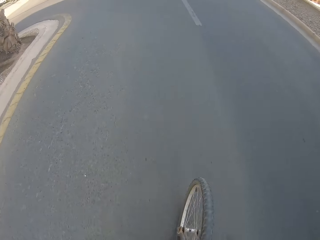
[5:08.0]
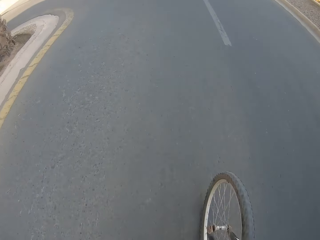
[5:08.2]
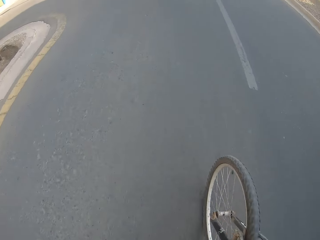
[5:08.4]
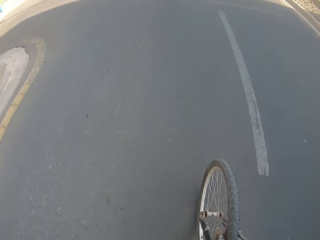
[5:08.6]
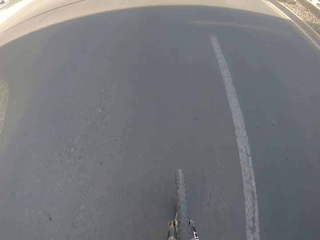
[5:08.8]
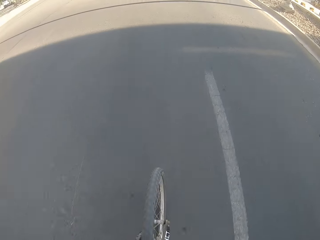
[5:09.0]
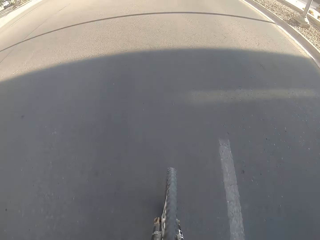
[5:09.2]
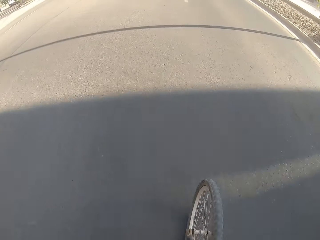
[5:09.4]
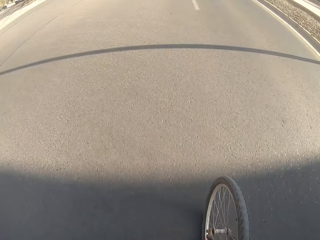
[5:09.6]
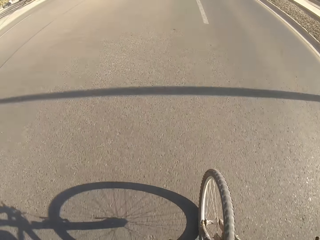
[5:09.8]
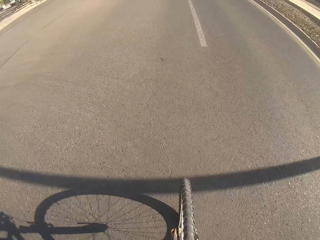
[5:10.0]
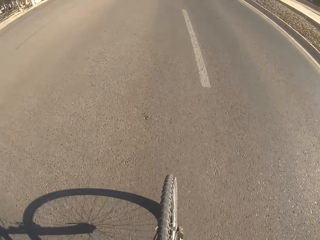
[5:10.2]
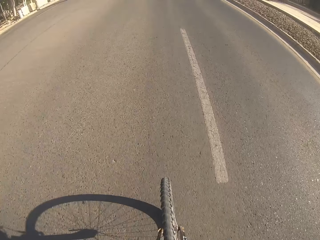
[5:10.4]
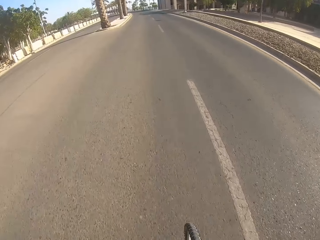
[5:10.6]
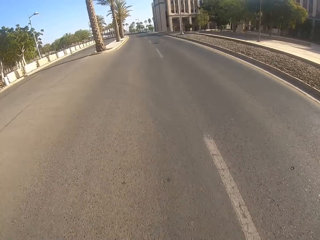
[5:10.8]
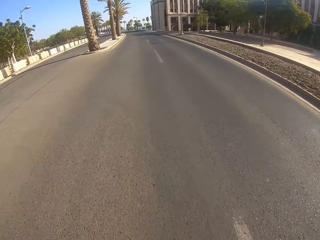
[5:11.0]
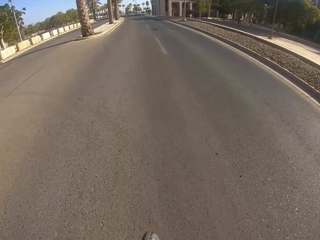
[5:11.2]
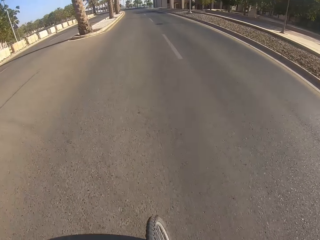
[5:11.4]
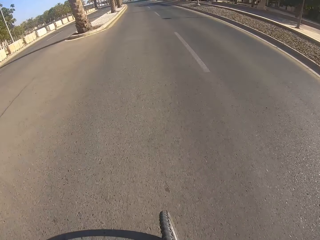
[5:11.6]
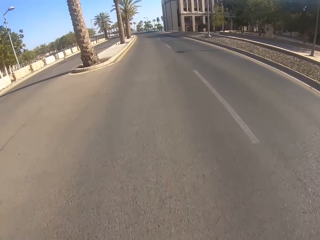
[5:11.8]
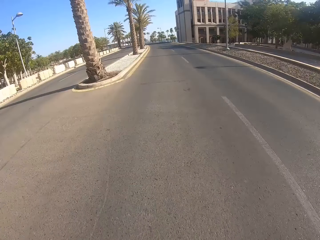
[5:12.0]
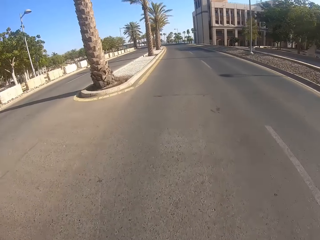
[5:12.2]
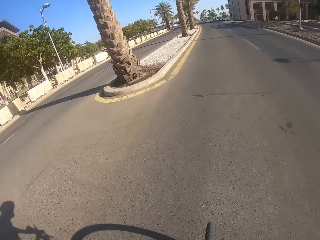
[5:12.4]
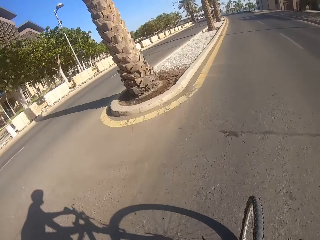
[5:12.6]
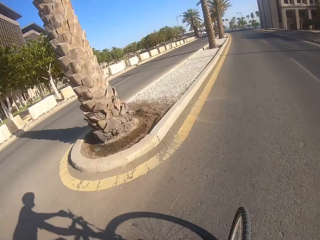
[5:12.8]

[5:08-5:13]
The camera wearer rides a bicycle on a road.

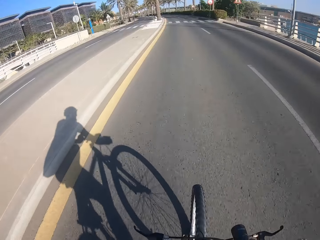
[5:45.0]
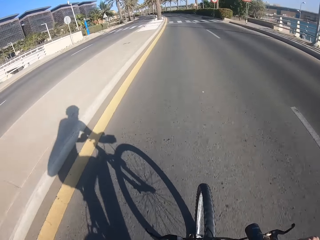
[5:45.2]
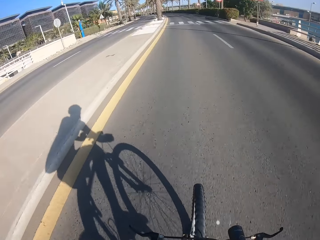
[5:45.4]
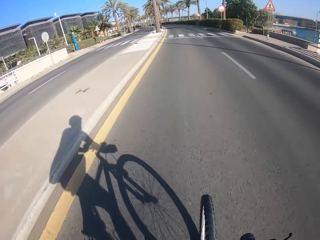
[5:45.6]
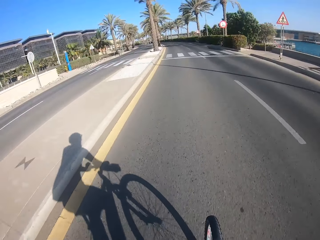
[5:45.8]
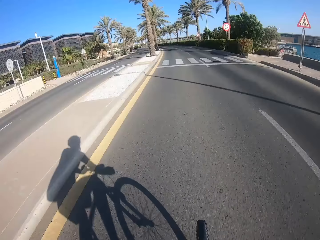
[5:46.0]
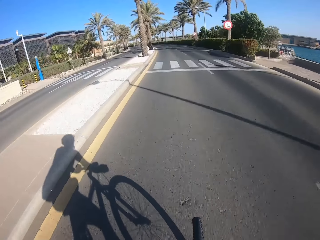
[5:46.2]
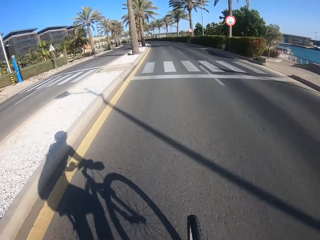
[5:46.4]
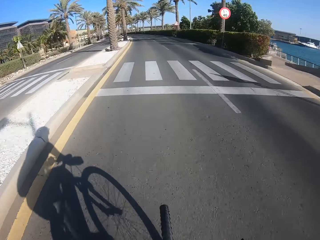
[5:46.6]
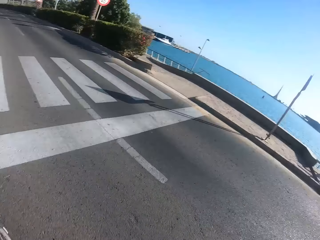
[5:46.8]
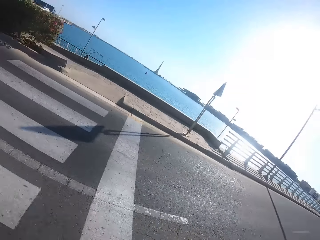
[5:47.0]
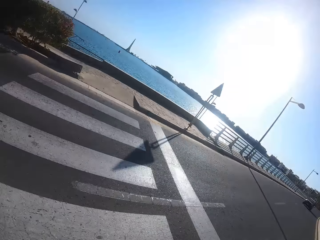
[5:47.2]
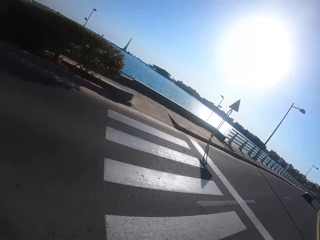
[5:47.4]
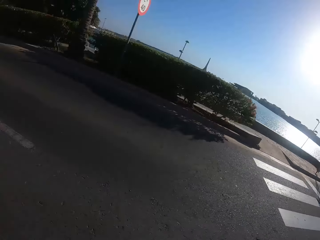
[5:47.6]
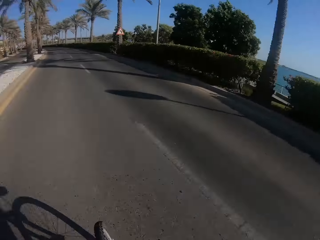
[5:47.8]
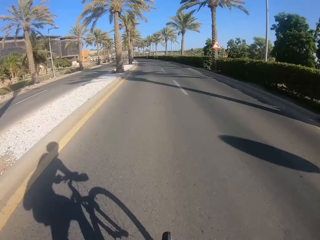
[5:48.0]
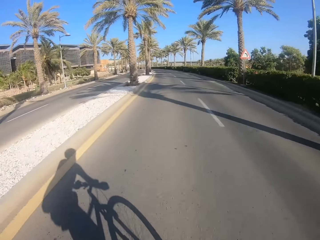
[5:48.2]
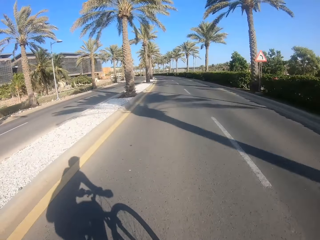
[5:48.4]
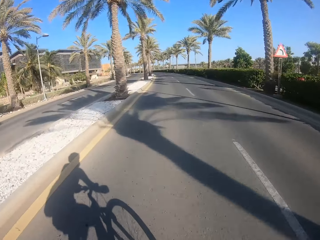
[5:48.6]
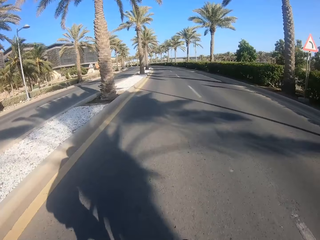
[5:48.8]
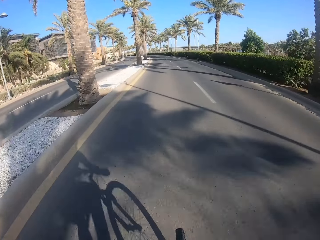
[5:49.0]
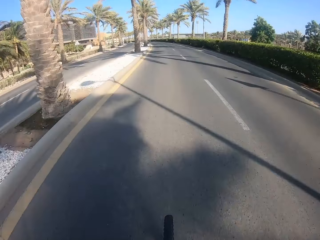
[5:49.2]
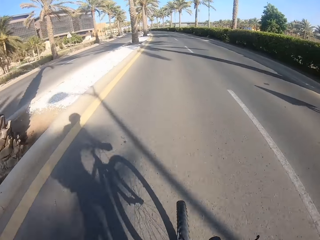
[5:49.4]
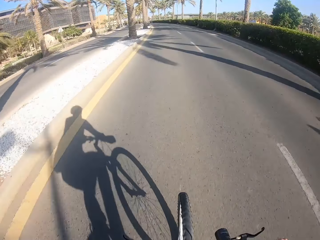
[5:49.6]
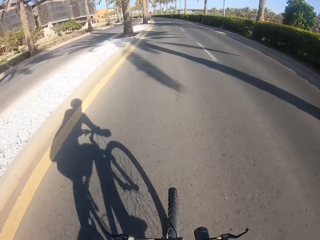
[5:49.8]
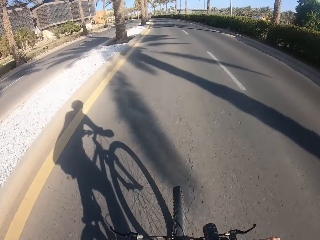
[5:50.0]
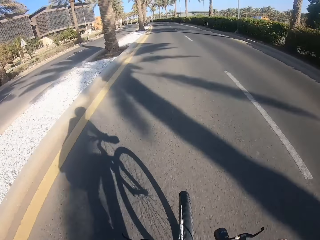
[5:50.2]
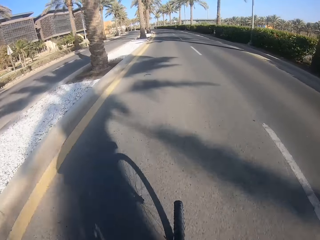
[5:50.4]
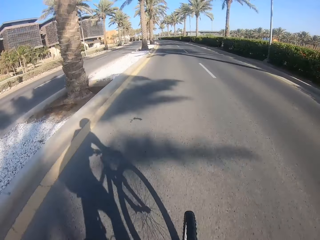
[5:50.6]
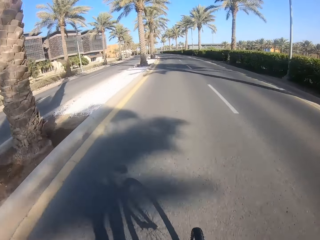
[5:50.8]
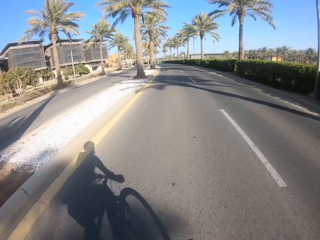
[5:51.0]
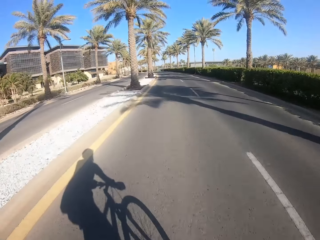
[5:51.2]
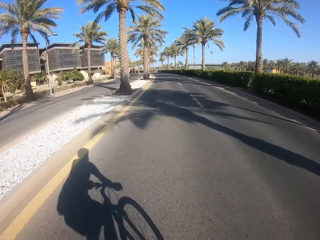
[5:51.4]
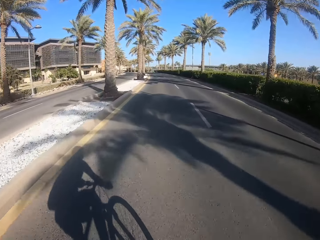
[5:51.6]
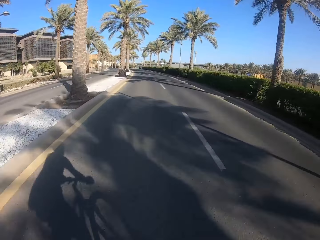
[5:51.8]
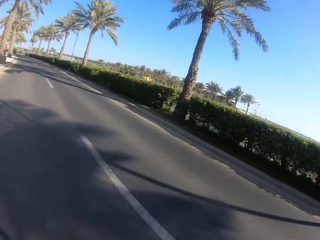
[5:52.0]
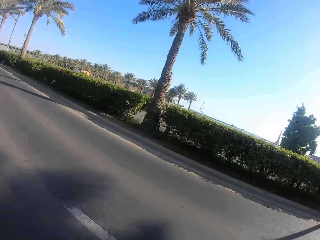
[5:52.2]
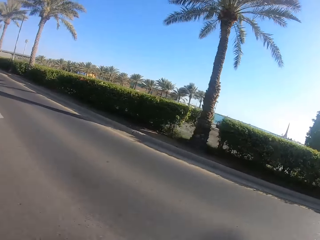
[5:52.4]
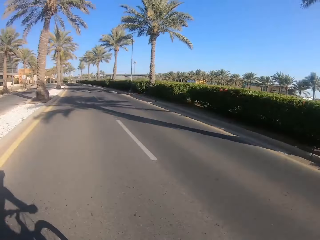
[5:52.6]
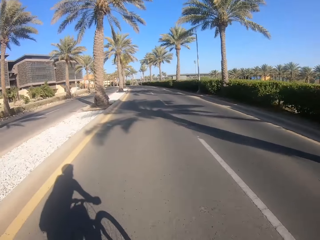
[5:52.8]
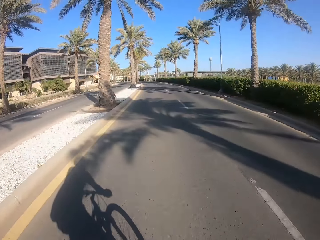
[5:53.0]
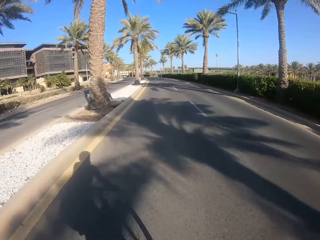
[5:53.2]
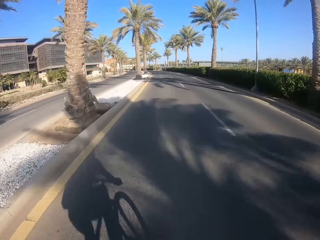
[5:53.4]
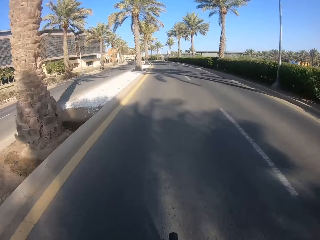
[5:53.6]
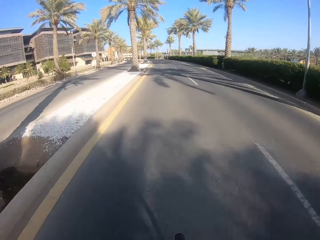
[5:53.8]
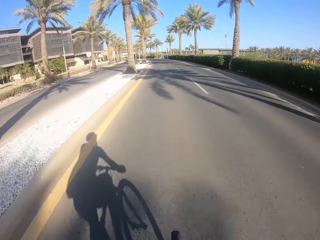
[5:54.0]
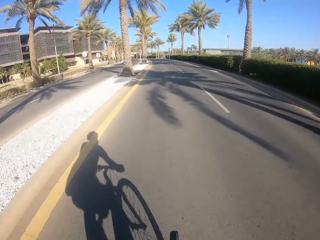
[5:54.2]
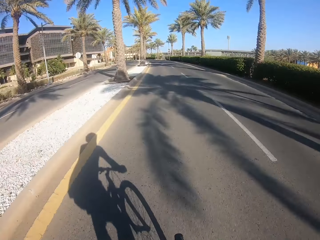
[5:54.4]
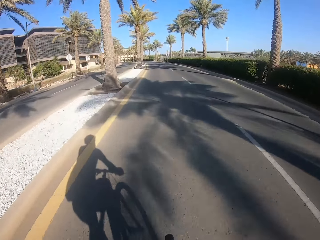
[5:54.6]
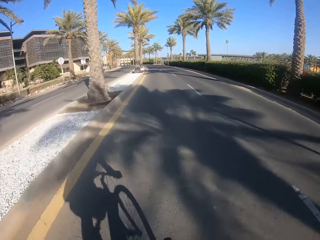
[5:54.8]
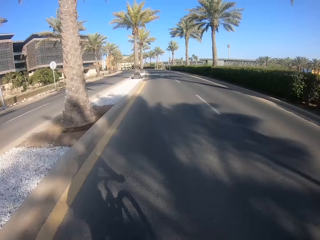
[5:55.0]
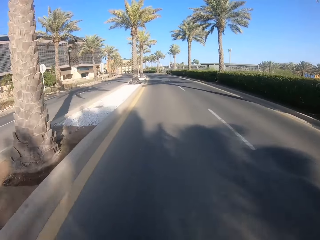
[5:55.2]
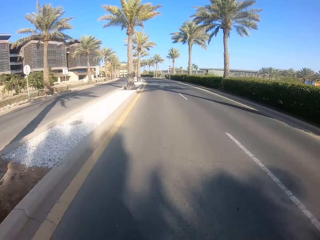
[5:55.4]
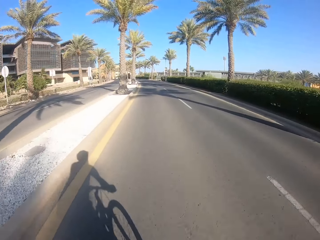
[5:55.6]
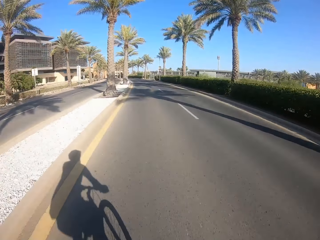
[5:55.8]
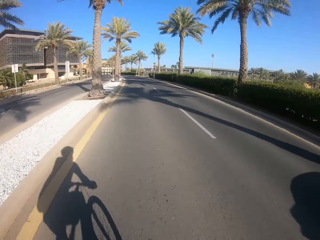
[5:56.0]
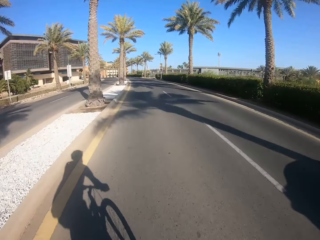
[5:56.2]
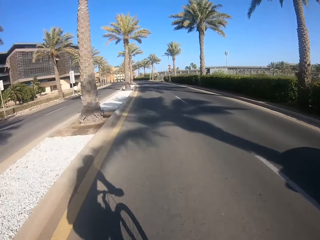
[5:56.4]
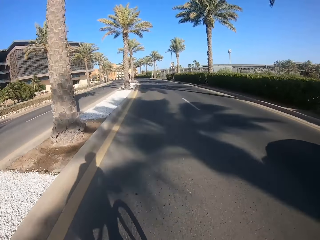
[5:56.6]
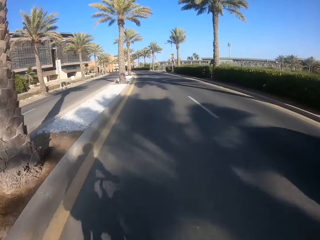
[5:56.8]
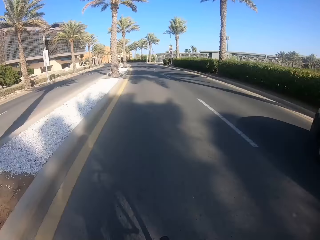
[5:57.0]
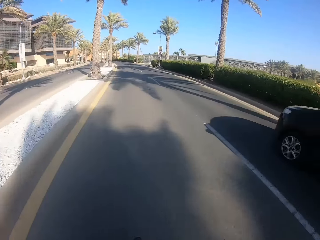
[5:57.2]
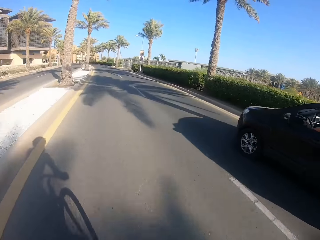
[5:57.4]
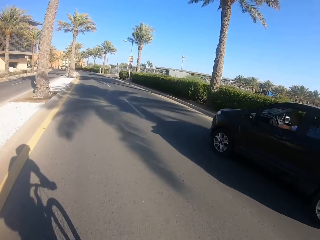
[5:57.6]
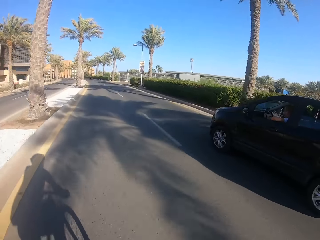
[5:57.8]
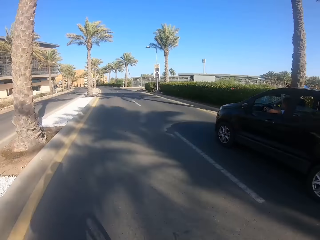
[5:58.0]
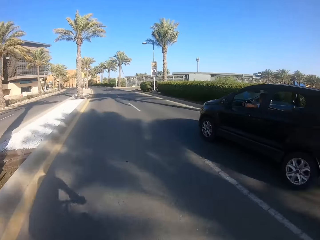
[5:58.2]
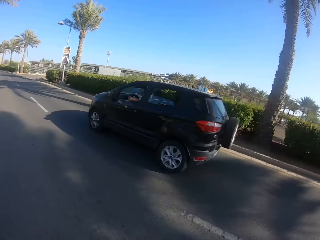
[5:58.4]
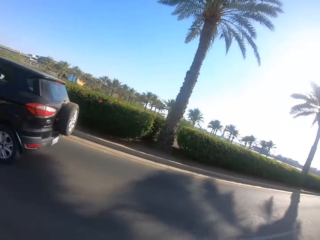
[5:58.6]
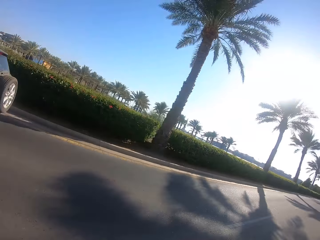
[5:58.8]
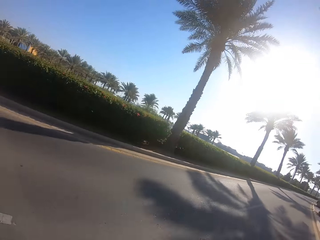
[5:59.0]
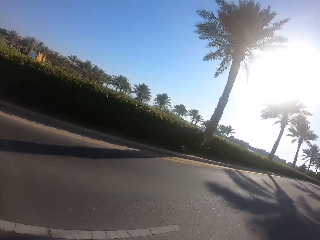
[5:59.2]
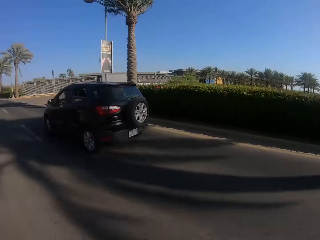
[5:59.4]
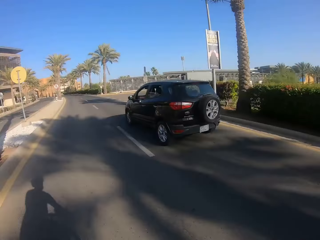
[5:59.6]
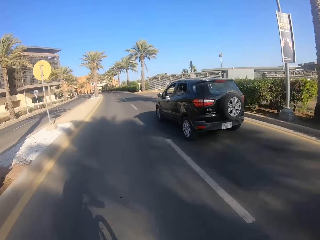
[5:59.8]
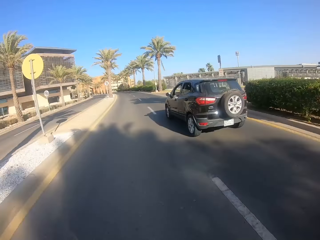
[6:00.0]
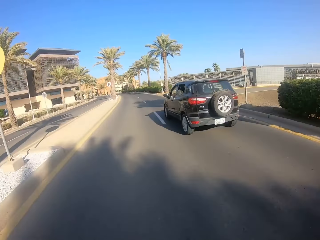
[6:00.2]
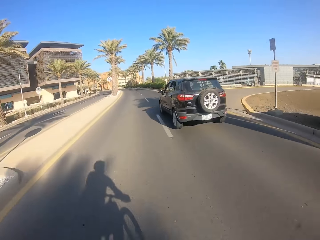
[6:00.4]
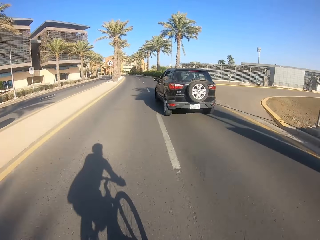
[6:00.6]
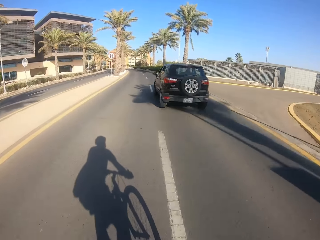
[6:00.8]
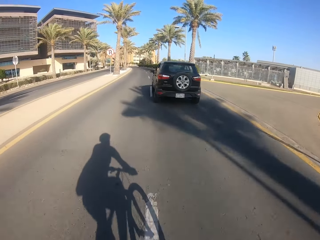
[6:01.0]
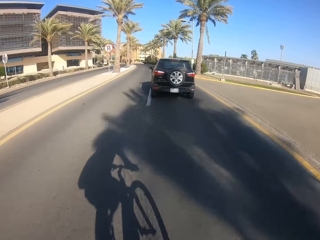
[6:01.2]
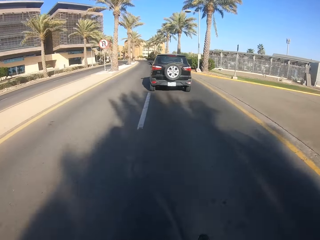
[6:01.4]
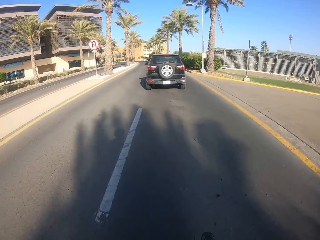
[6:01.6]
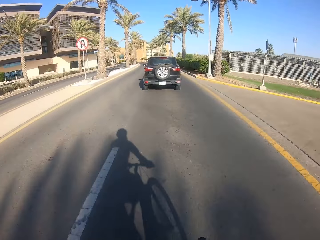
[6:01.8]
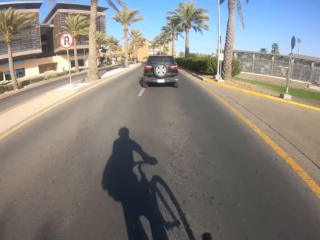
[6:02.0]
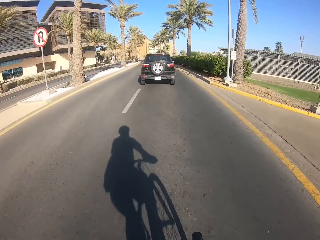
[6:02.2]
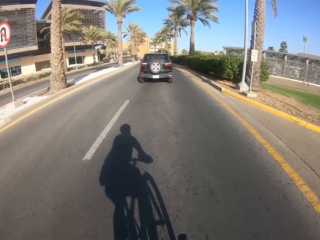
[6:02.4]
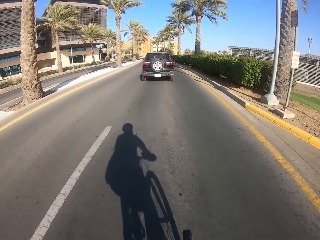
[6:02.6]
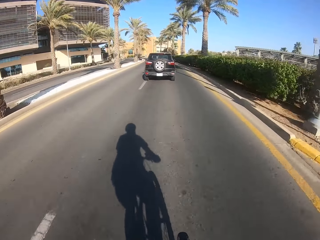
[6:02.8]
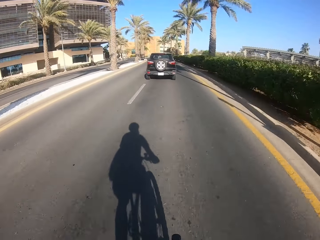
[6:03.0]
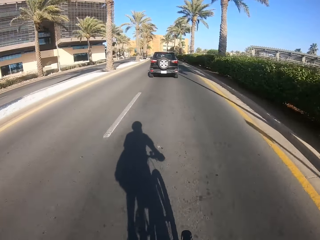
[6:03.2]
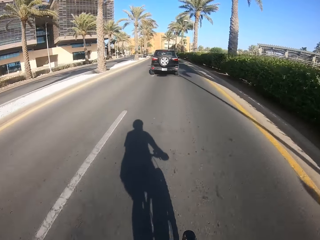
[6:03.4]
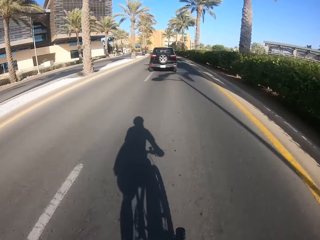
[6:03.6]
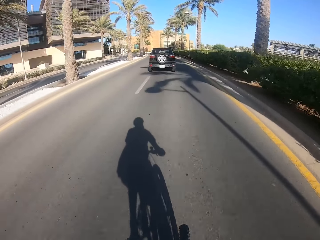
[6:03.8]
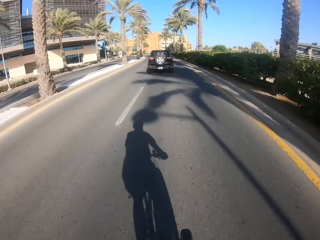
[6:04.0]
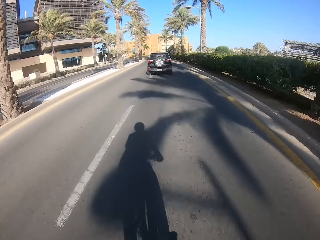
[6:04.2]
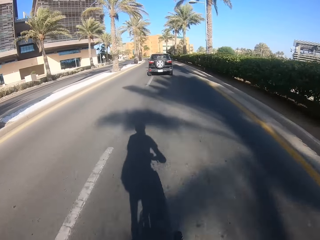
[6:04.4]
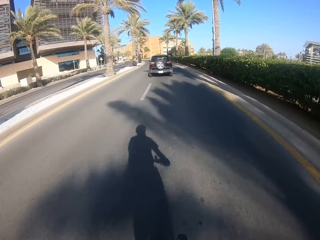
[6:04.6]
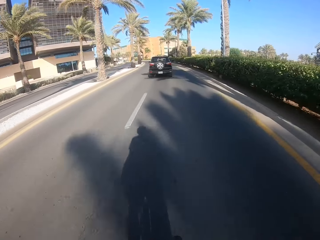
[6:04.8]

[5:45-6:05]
The camera wearer looks right. They ride a bicycle on a road. They look right. They look back.
